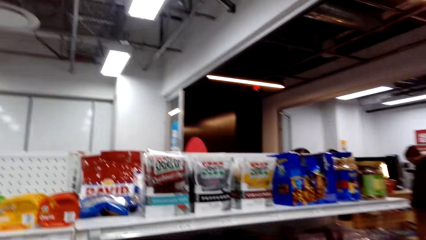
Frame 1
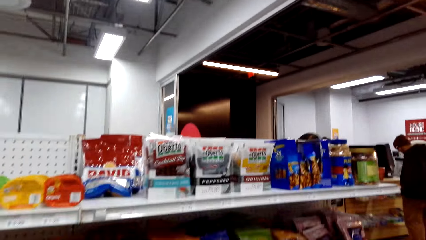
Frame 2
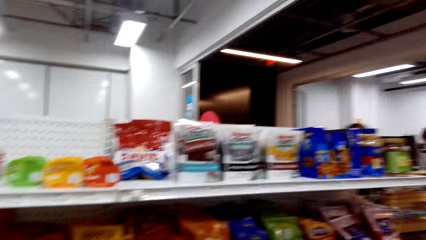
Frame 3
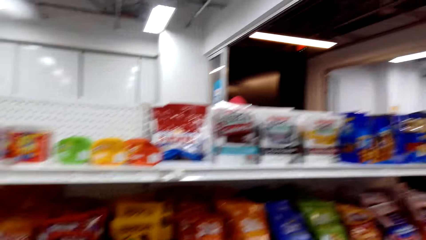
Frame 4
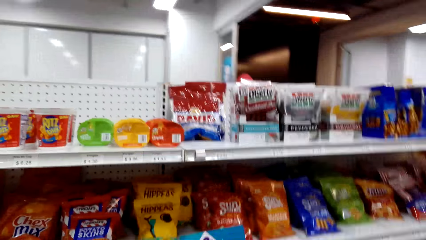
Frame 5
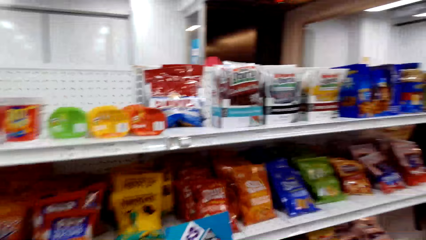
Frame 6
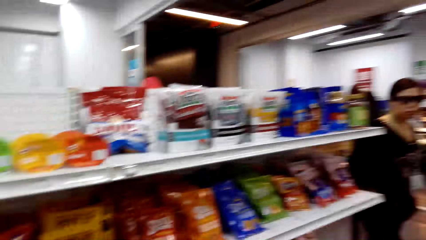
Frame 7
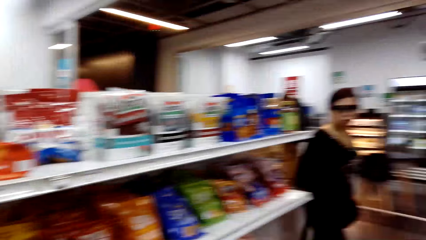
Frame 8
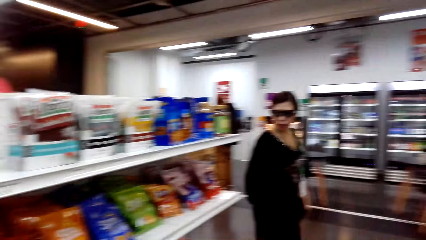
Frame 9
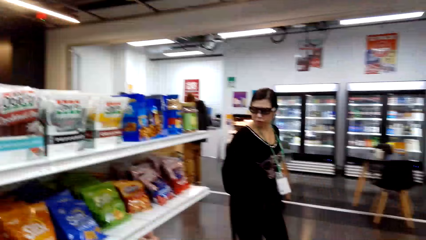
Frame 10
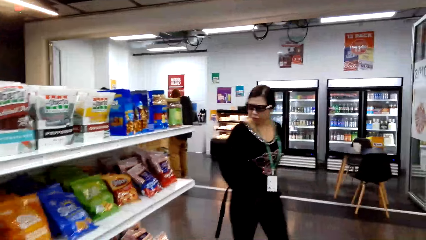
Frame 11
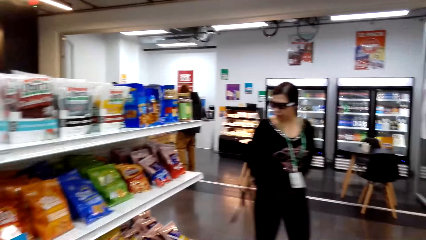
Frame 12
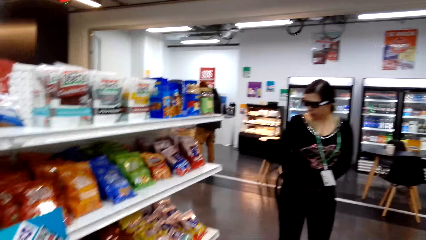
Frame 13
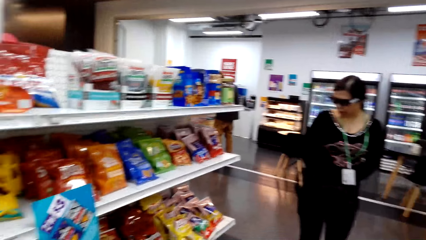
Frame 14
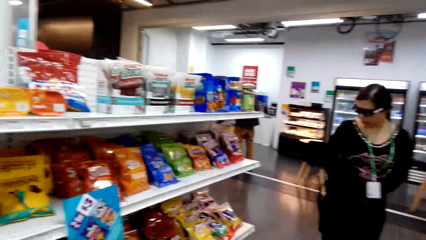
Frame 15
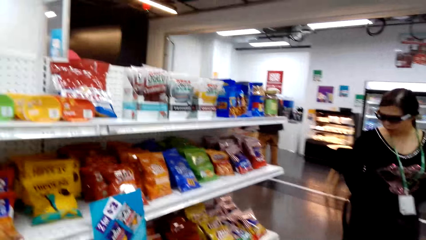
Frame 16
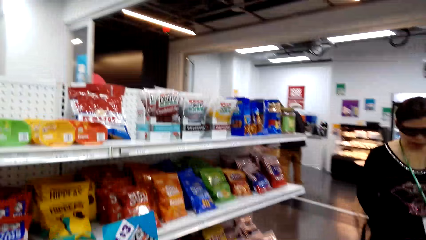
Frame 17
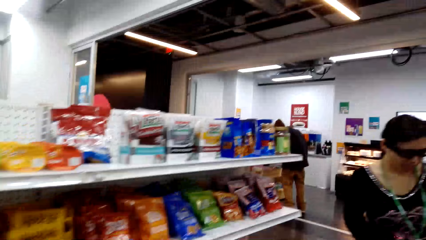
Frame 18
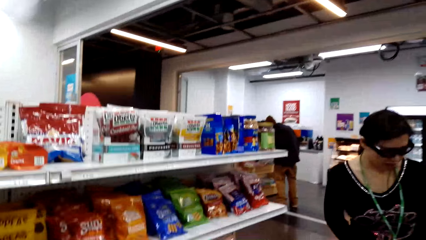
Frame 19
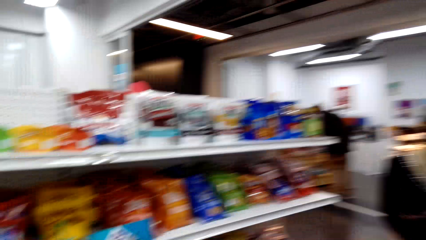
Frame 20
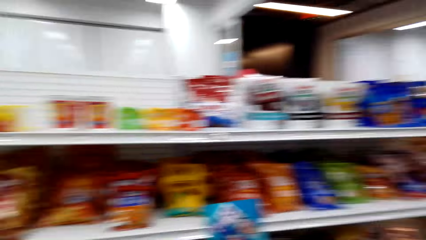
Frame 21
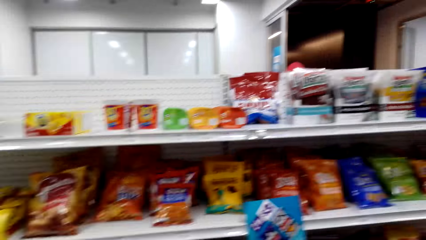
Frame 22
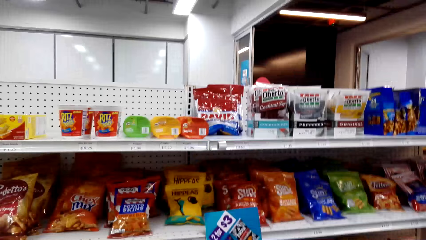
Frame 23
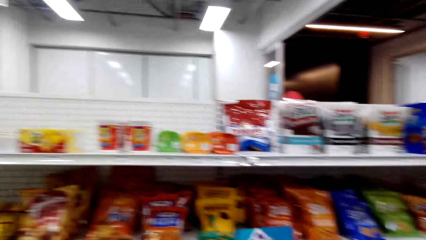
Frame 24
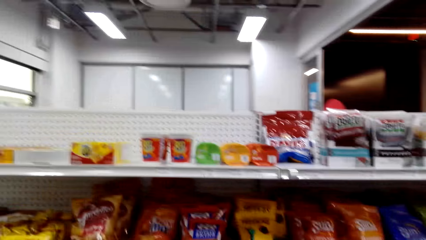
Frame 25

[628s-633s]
The camera wearer looks around.

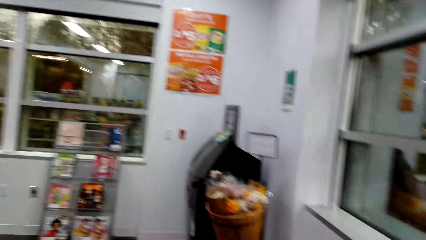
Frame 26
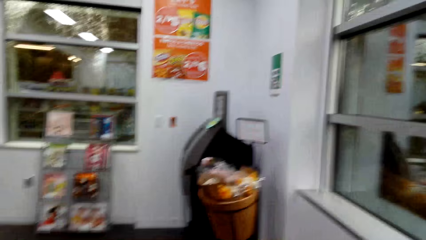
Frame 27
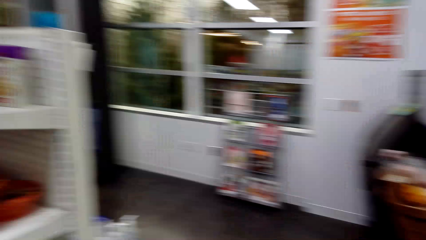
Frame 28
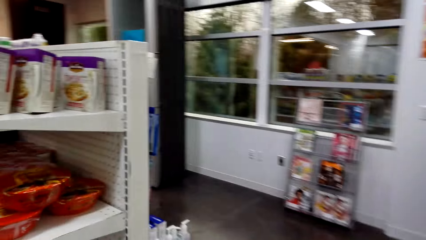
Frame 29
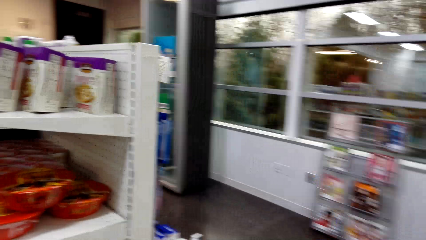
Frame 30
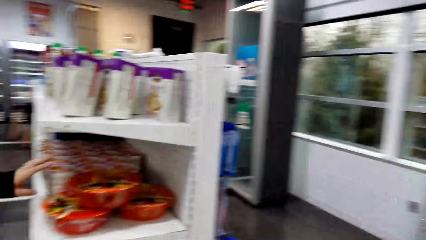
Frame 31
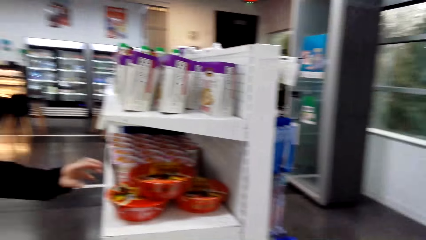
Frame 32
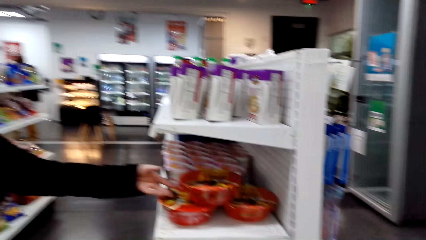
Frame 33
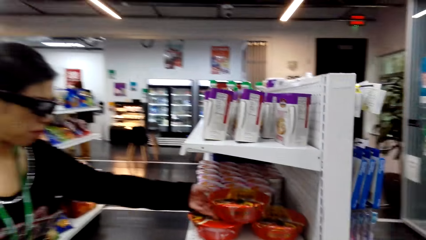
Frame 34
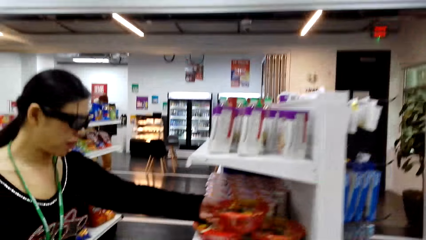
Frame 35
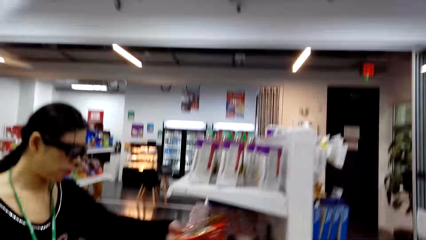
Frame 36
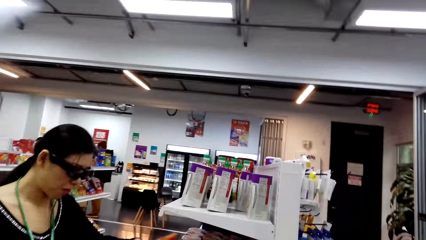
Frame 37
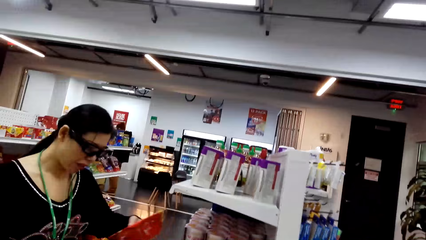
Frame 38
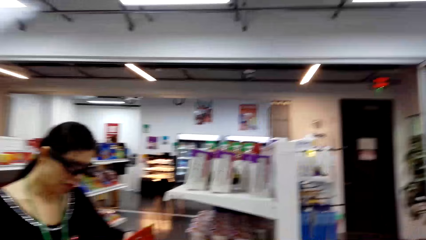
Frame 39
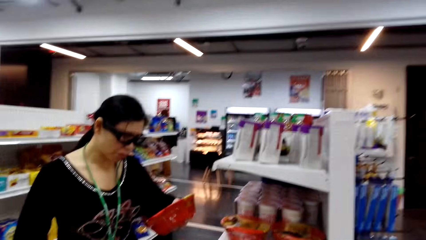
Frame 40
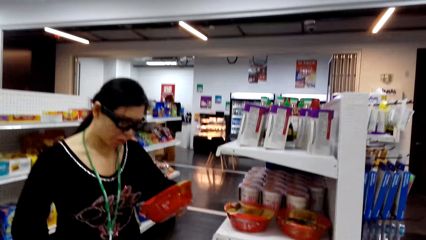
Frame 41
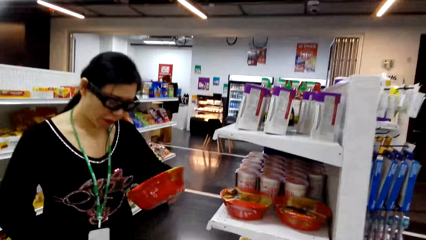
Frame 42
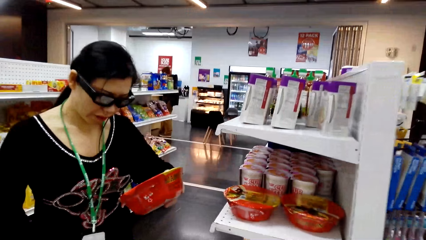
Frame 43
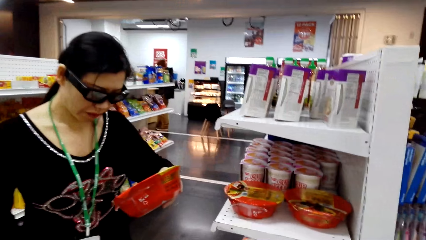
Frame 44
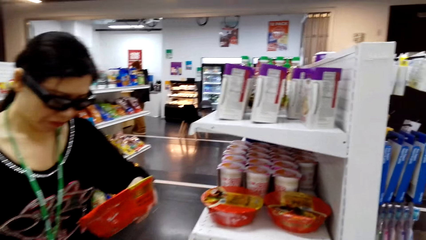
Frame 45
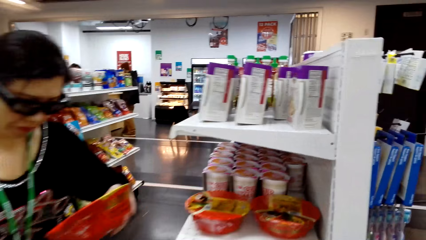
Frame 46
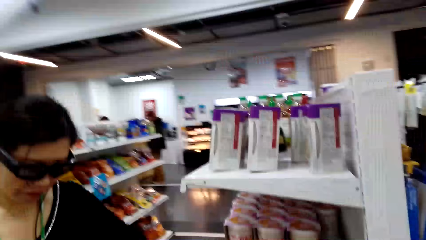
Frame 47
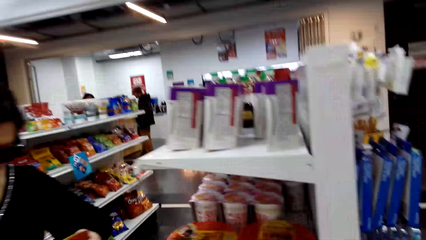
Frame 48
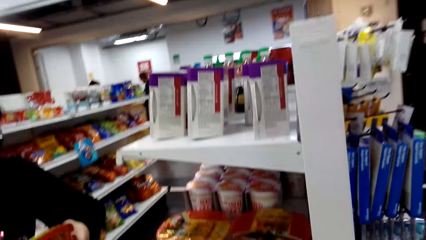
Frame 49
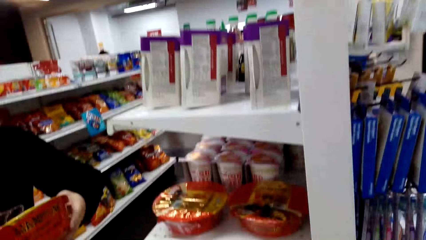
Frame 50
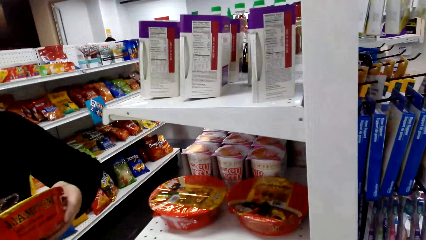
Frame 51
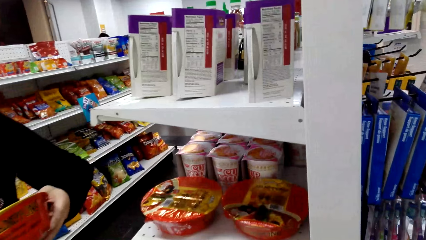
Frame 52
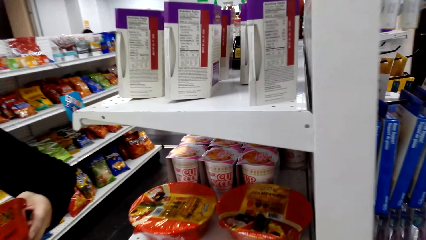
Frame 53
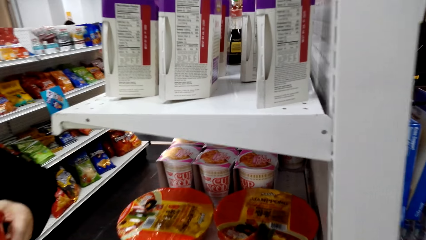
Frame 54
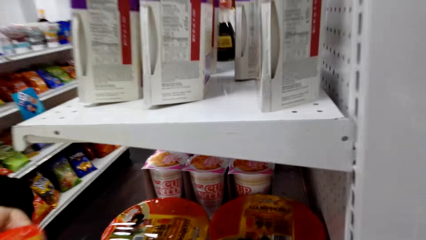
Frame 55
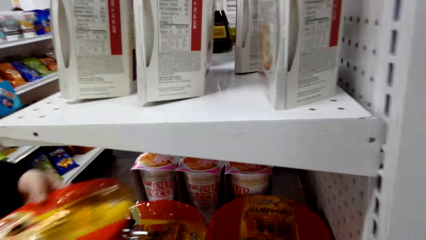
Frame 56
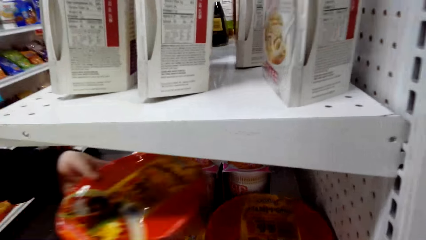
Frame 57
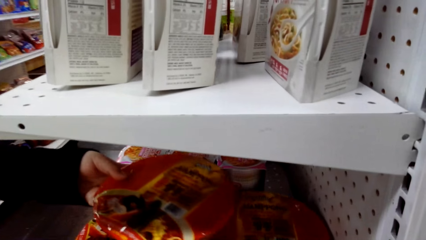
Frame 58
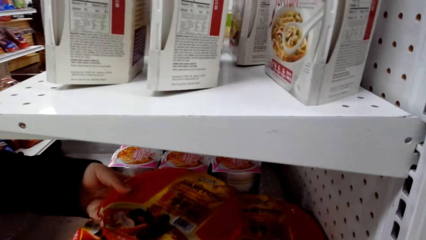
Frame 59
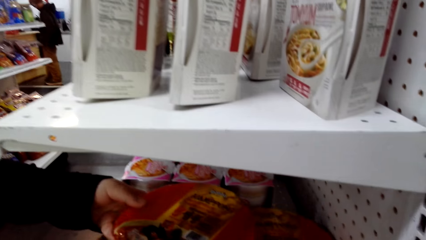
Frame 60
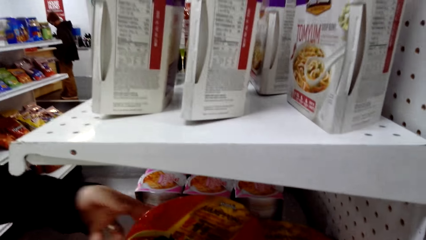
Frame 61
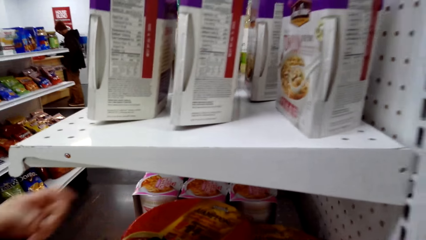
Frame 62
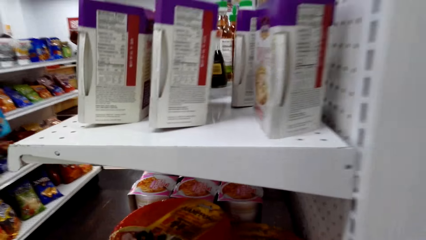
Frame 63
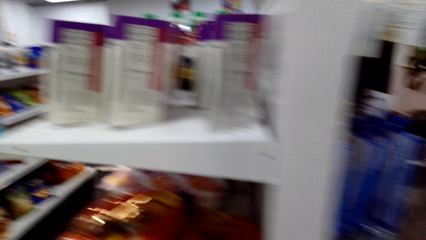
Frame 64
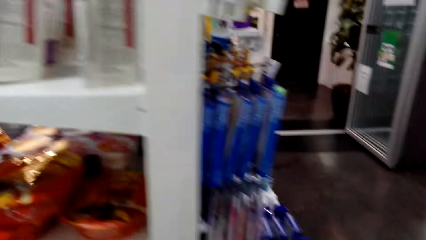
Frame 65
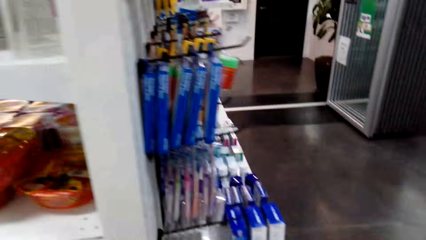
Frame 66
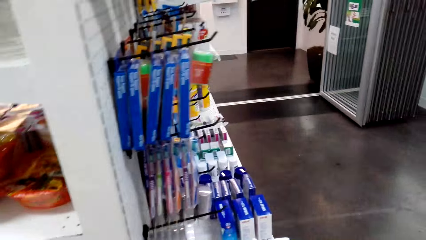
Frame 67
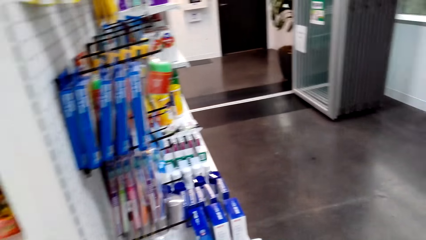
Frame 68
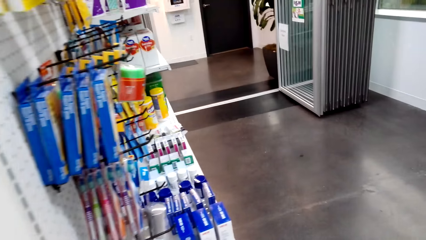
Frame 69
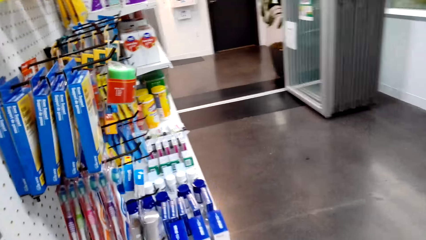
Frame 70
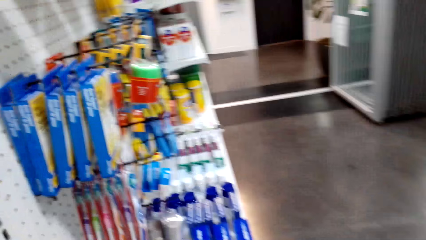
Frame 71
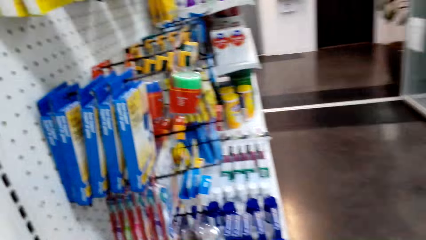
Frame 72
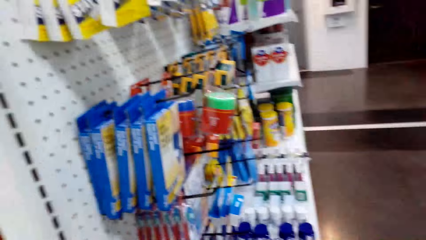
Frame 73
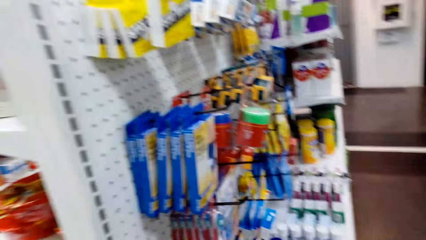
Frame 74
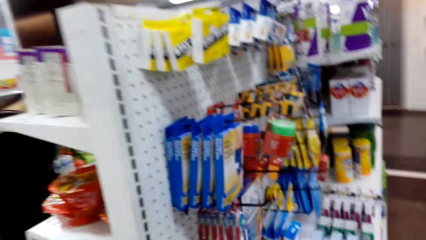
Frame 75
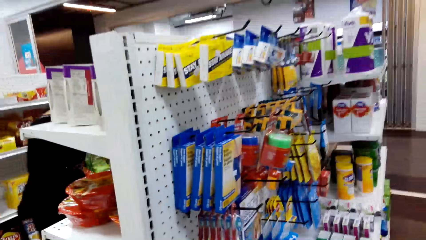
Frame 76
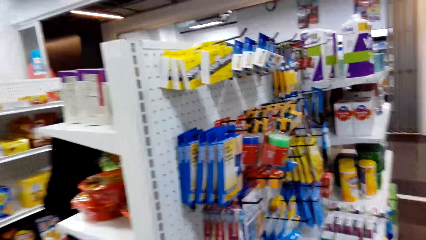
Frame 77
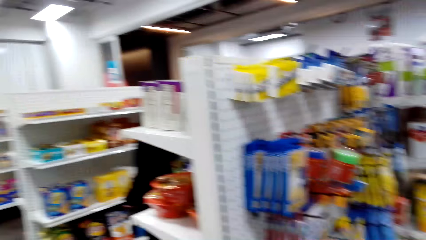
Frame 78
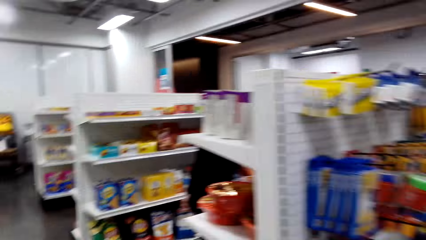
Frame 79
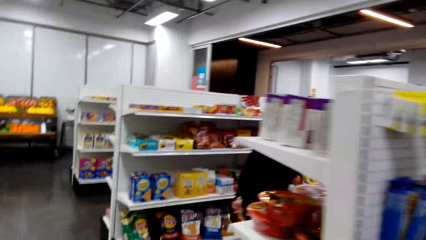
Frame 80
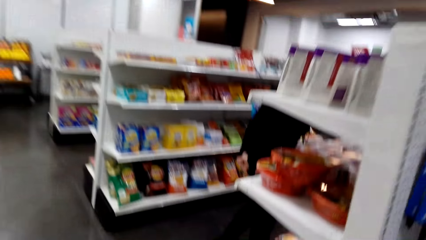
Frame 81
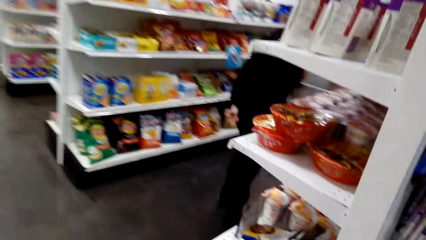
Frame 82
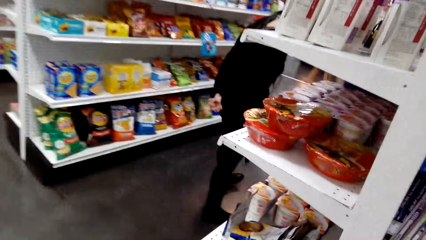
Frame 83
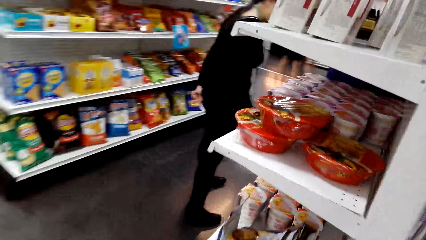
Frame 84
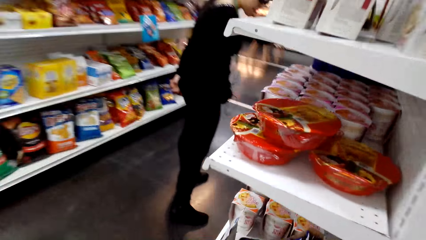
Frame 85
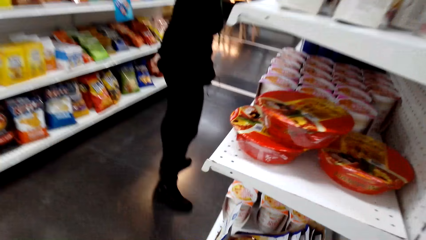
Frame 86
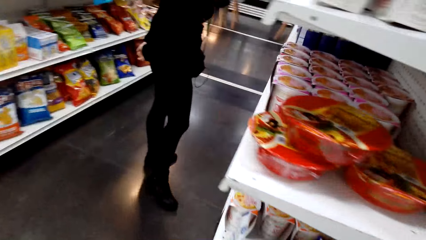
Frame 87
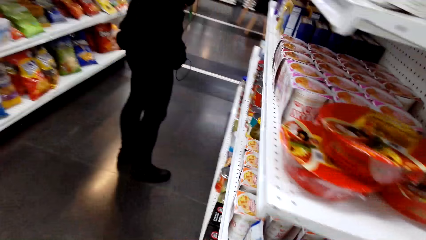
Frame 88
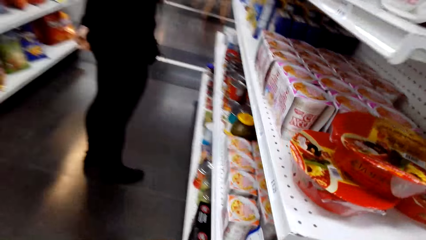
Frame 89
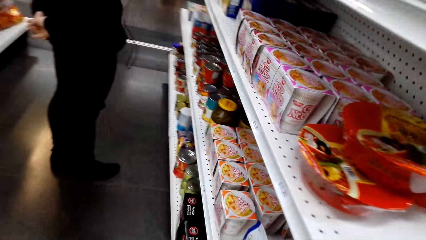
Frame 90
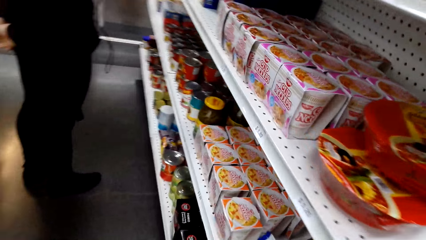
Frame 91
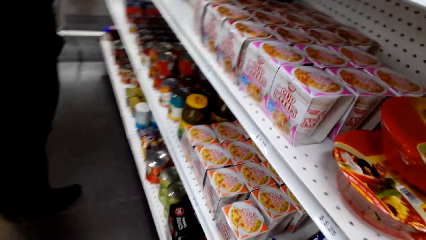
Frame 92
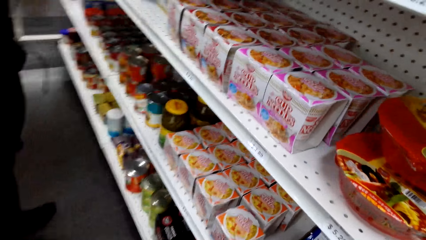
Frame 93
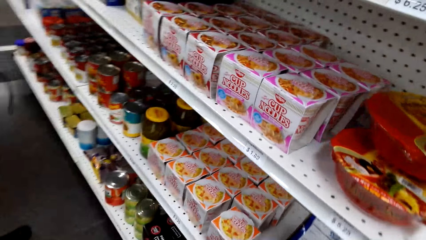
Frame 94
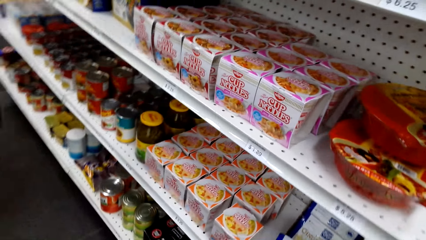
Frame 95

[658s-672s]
A woman picks a bowl or items from the shelf. She puts the items back on the shelf. The camera wearer walks around the room.
